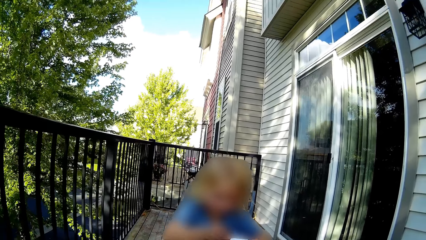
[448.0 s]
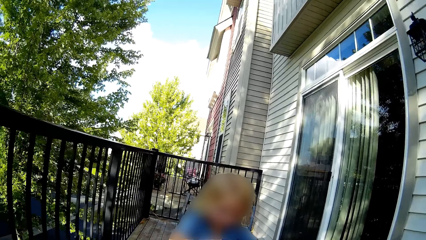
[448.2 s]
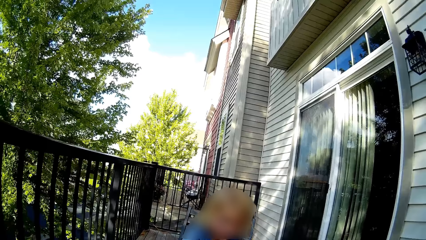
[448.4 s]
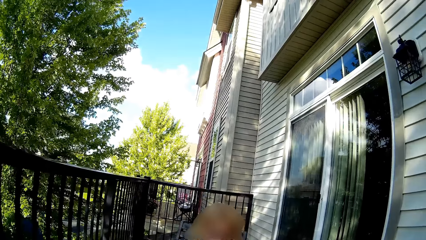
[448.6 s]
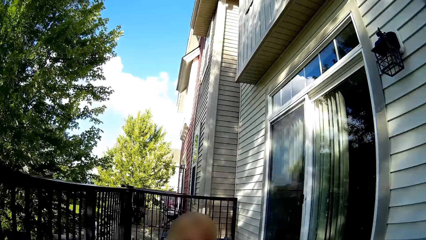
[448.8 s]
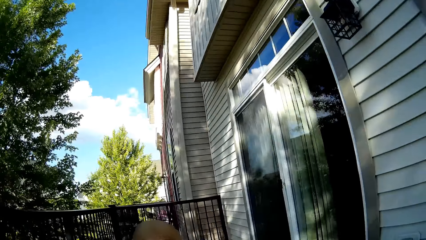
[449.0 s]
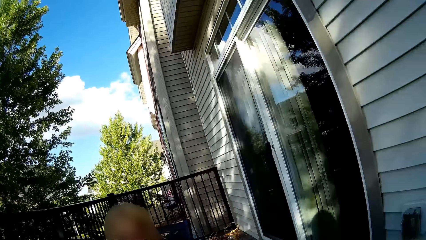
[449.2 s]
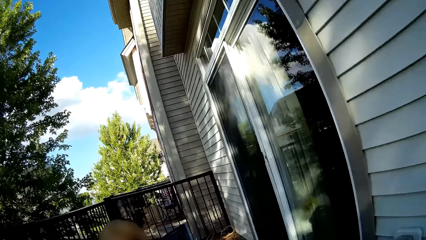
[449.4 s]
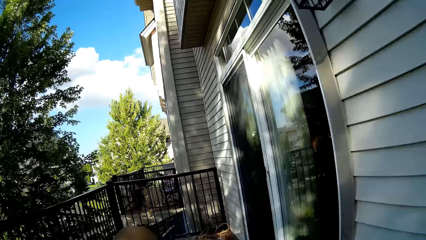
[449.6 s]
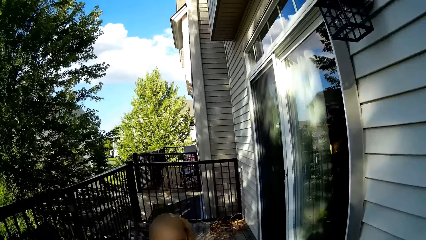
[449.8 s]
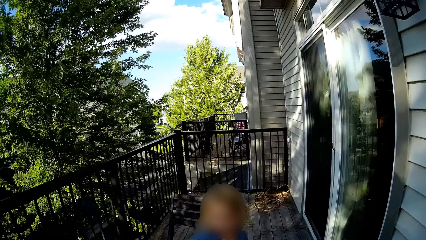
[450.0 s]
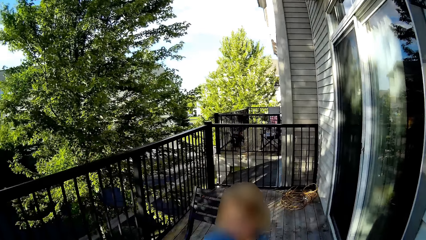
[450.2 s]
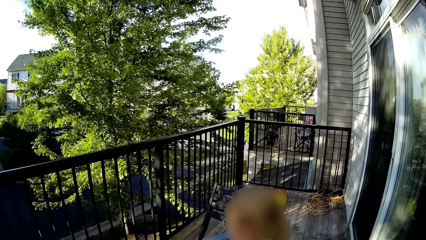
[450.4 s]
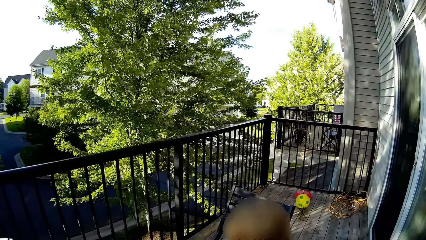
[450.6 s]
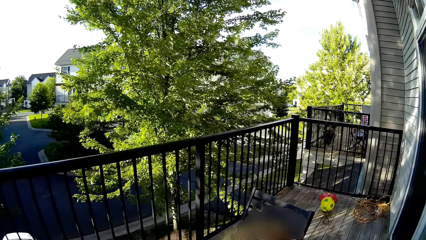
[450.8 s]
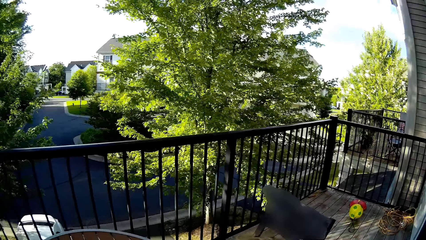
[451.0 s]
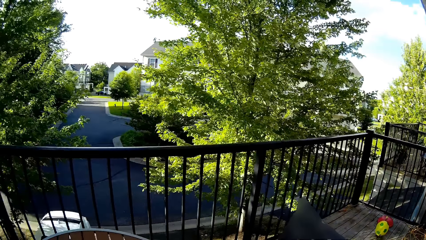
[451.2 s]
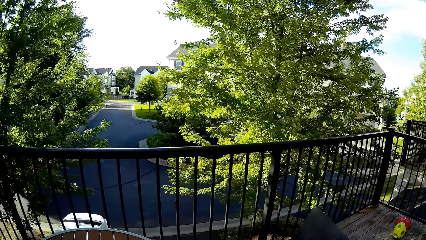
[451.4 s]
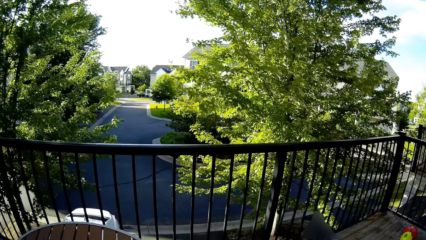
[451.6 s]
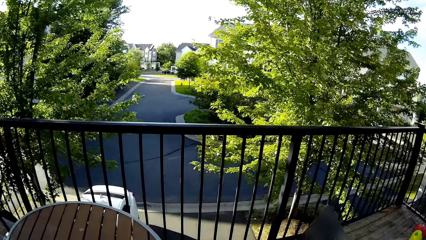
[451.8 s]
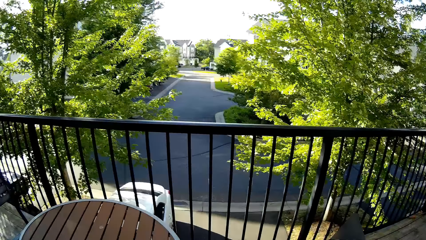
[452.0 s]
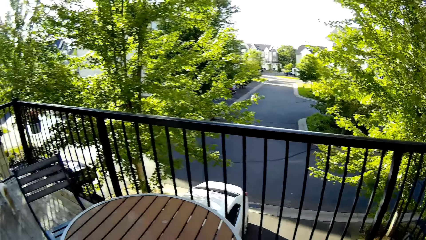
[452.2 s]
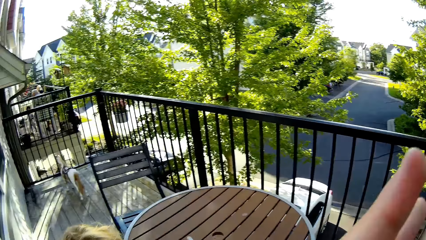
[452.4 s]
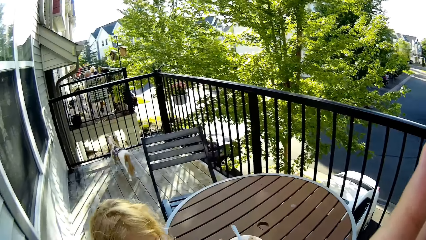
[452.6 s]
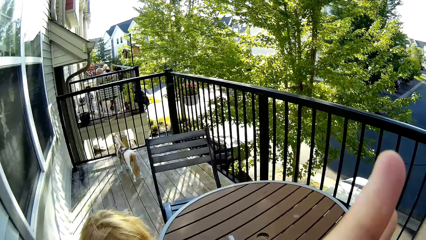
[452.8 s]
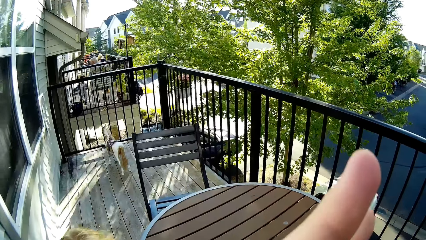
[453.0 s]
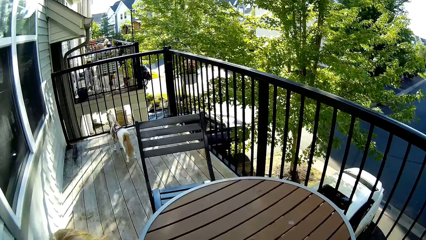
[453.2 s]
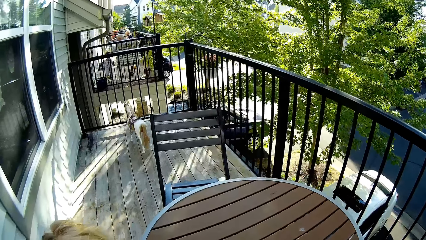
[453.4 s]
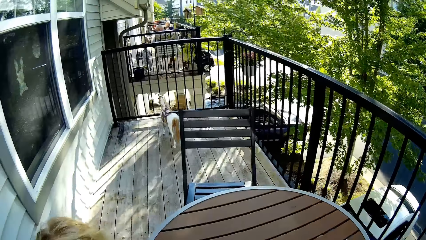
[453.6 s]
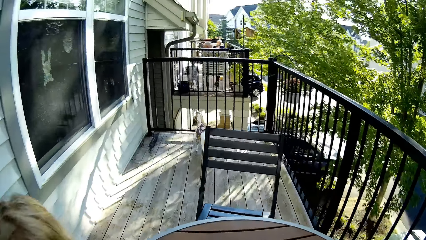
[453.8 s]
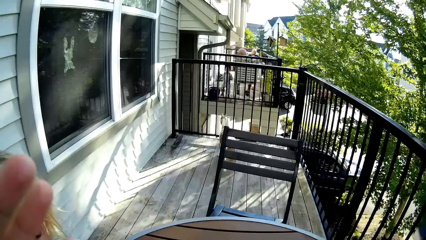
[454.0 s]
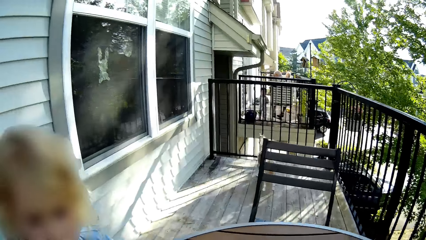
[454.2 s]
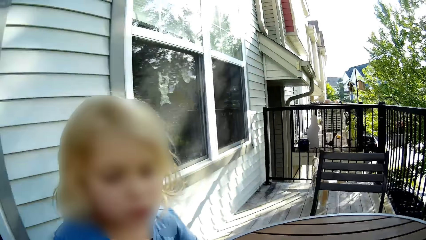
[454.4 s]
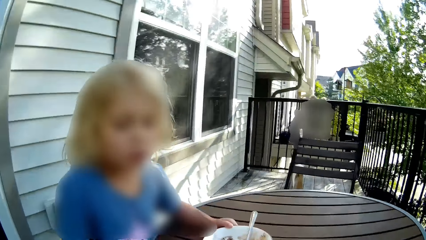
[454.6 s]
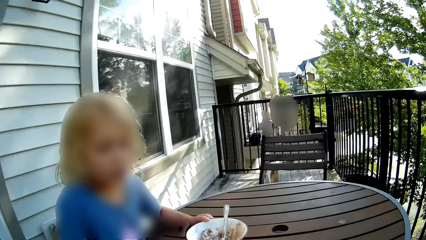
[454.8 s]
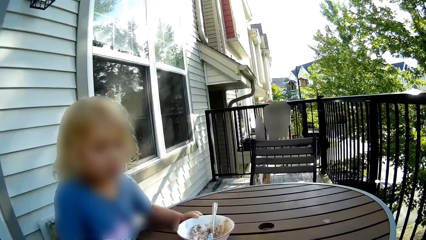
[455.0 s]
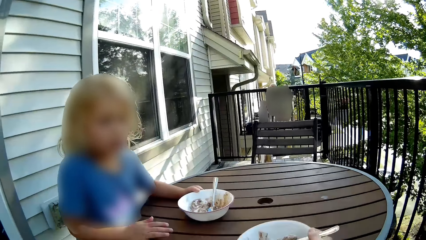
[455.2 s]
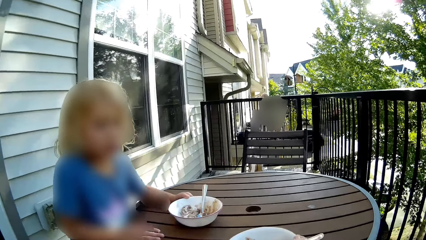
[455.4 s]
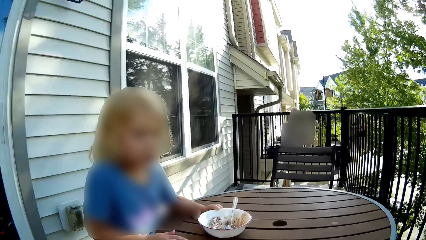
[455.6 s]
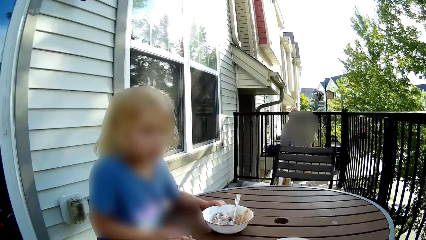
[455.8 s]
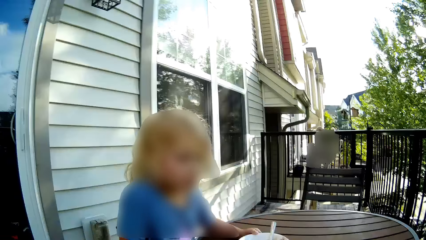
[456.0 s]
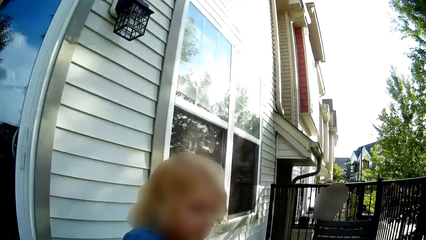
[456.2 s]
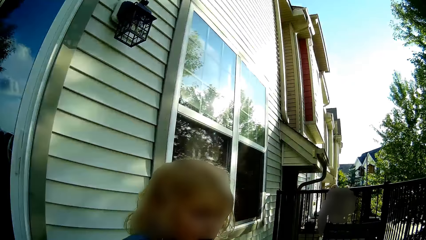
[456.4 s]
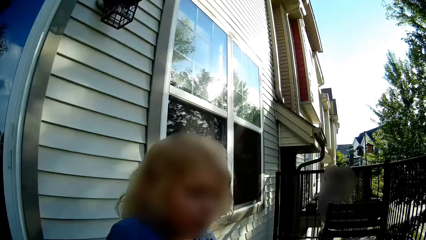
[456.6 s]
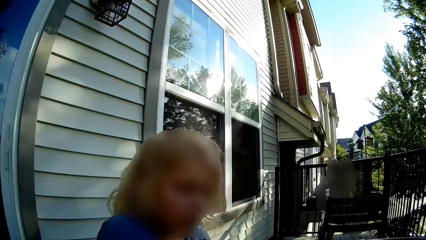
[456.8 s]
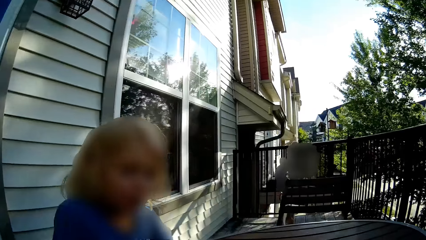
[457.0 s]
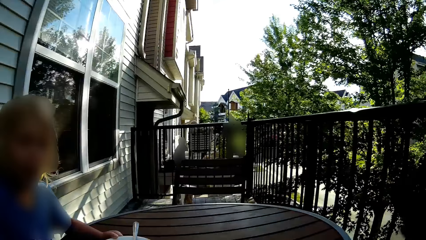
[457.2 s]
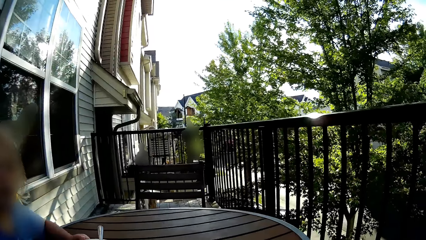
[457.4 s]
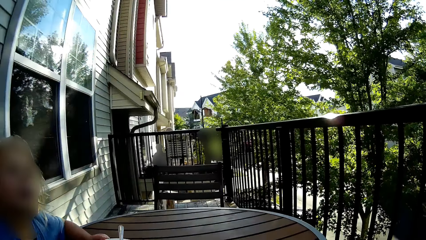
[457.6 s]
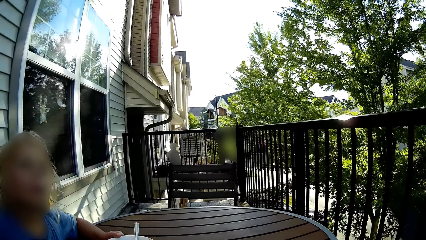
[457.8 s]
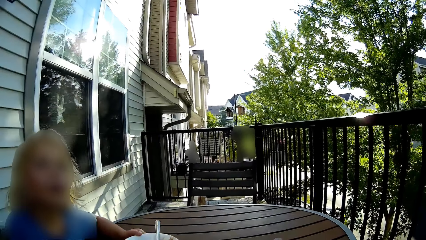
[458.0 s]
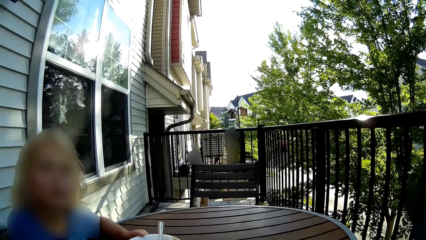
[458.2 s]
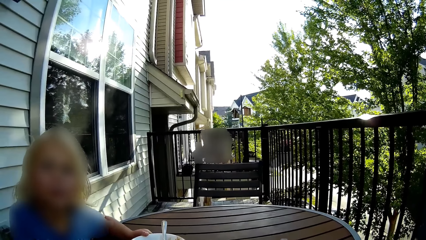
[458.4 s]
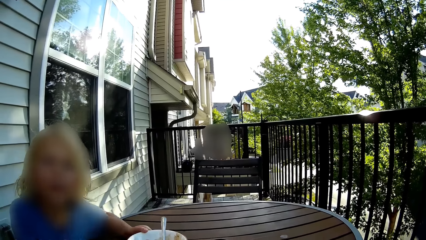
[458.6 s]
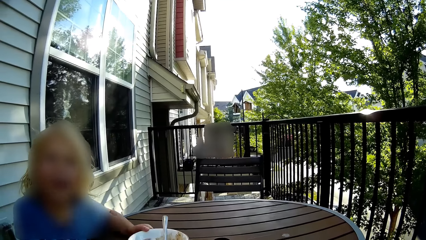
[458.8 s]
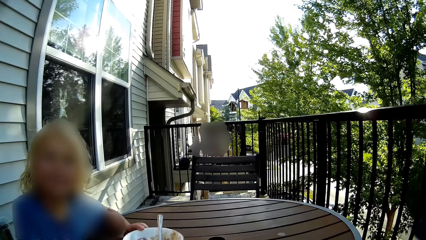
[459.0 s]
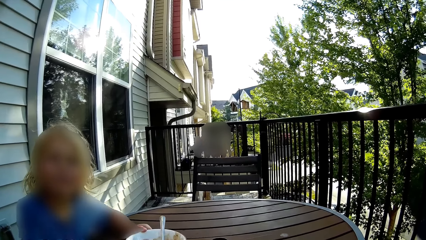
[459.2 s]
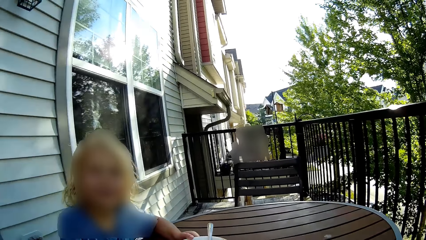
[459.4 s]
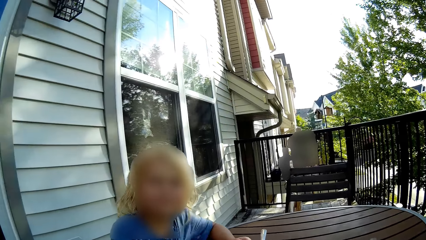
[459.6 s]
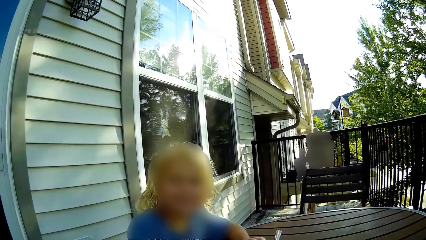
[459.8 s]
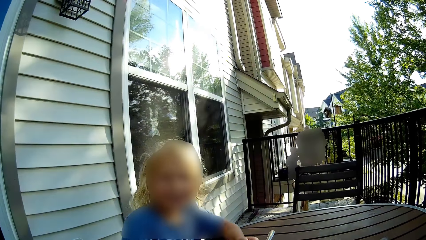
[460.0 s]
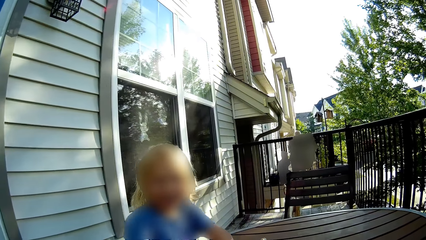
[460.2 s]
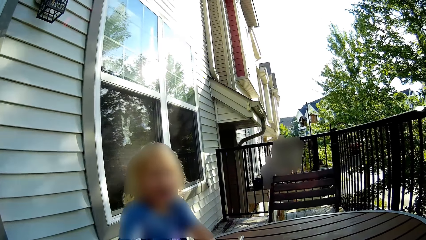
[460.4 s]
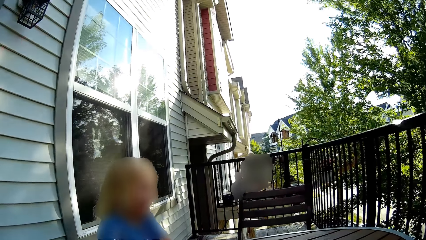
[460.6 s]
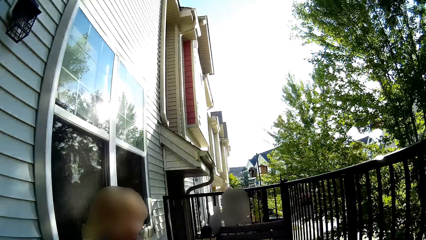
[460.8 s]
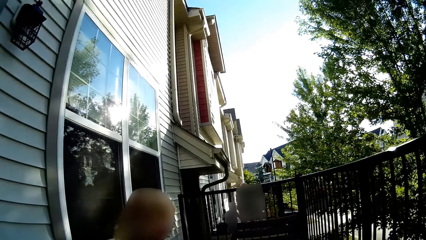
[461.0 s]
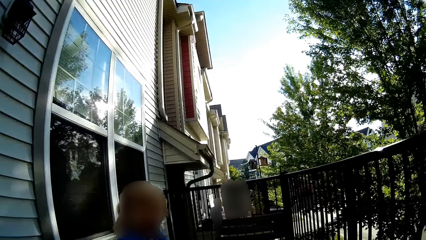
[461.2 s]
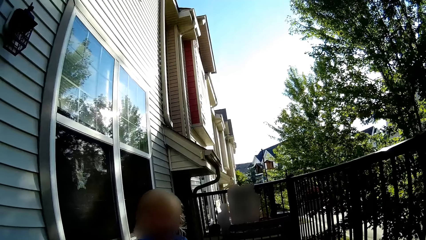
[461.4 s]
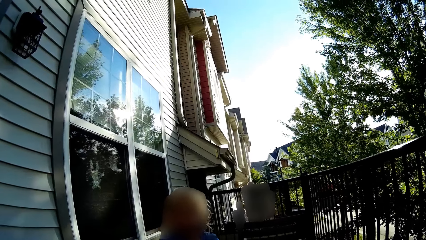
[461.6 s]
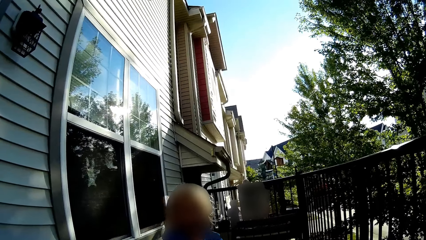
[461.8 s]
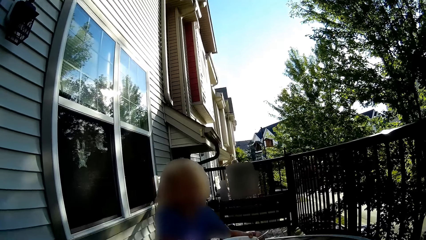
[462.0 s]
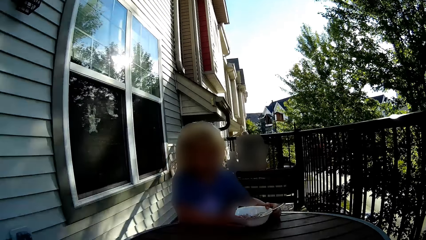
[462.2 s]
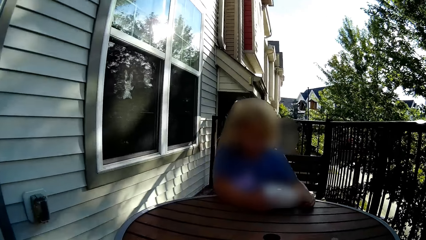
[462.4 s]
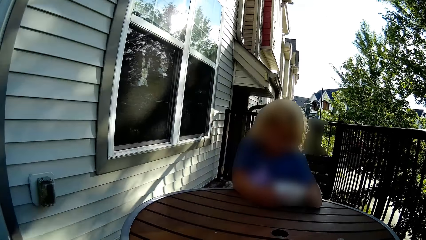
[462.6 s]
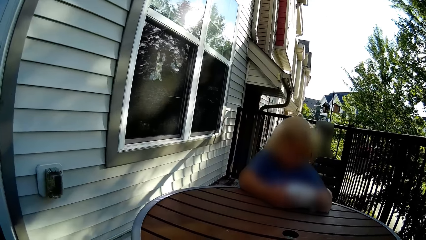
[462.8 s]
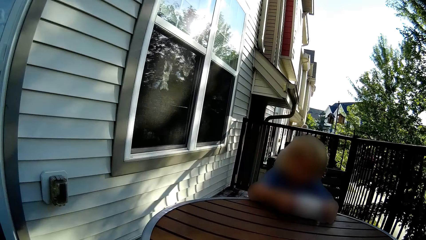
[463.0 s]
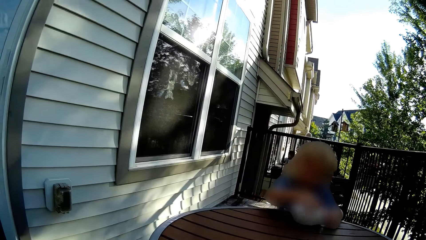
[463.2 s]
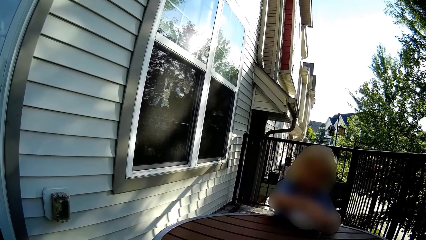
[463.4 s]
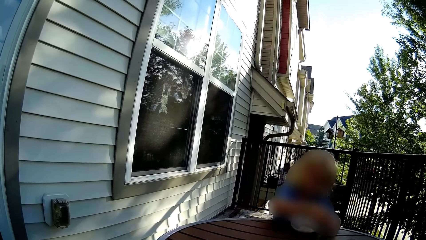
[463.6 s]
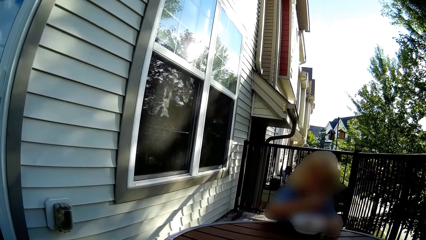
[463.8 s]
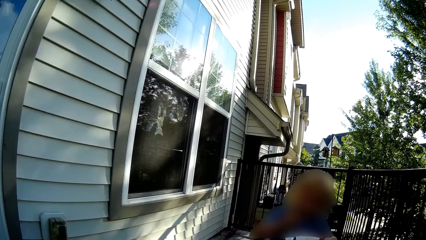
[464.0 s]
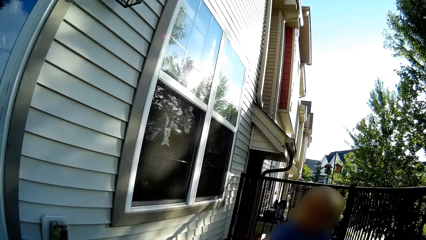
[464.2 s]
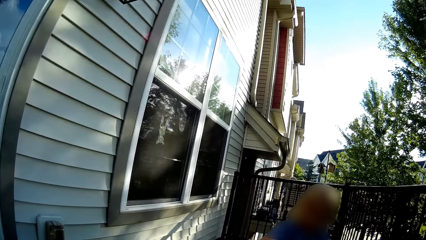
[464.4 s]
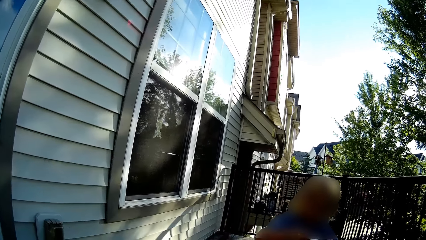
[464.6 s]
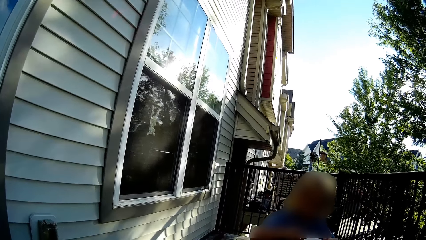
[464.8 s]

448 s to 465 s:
The camera wearer switches seats with a girl. They look around, stand up, play with an infant and walk around. The girl eats with the spoon with her right hand.
